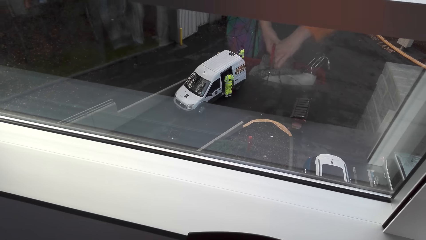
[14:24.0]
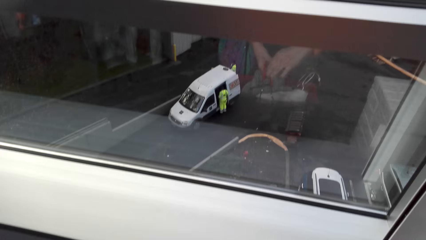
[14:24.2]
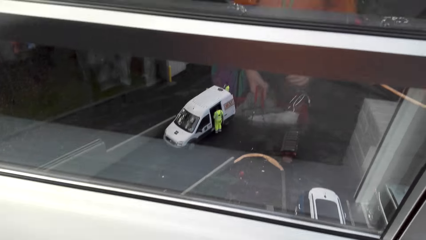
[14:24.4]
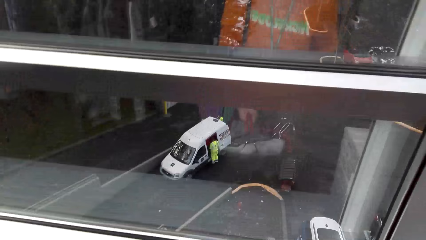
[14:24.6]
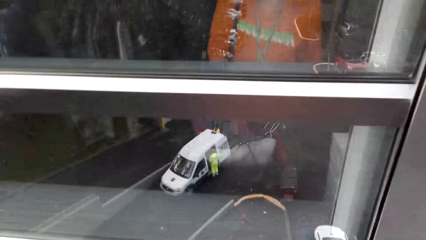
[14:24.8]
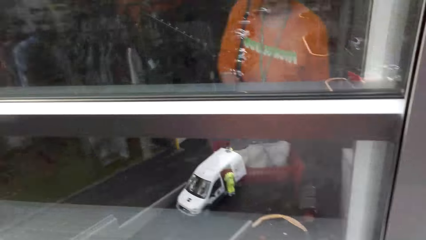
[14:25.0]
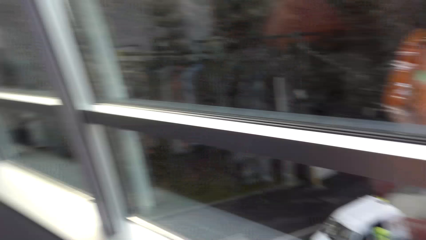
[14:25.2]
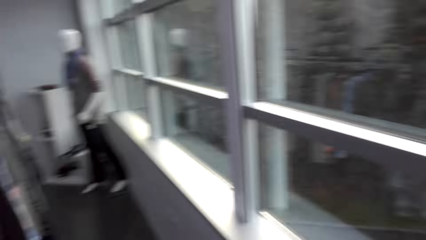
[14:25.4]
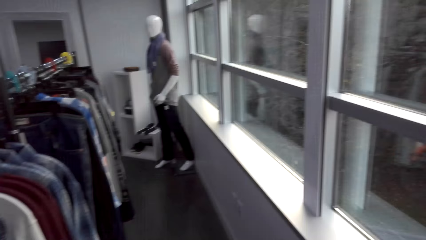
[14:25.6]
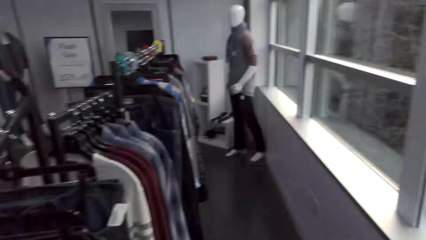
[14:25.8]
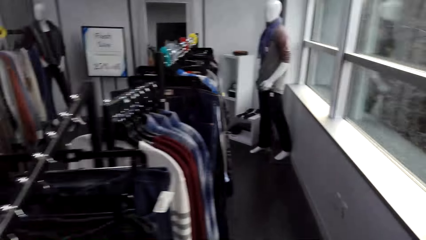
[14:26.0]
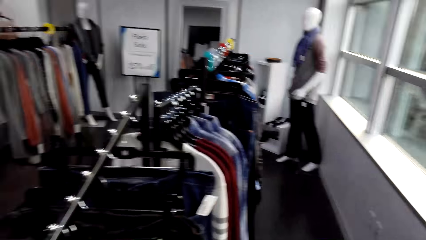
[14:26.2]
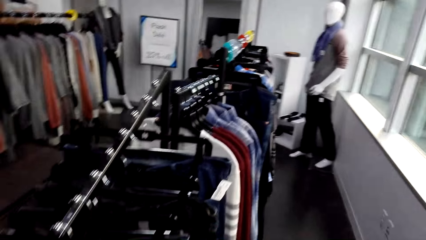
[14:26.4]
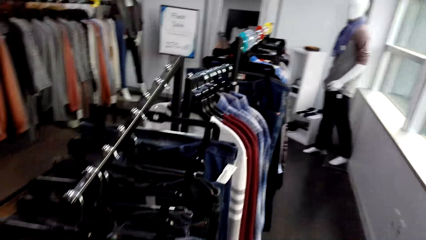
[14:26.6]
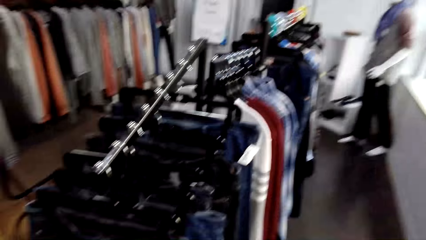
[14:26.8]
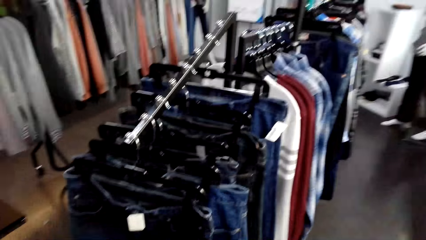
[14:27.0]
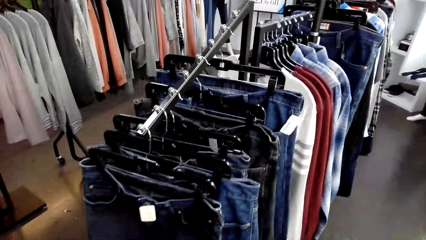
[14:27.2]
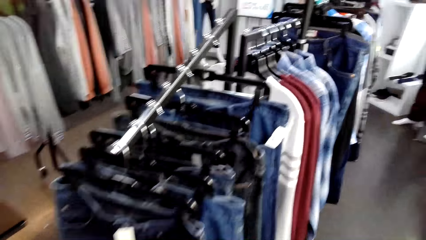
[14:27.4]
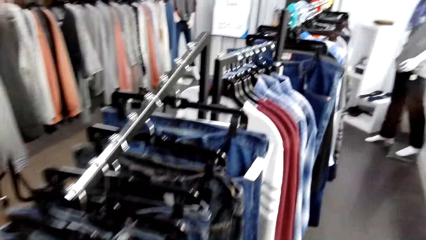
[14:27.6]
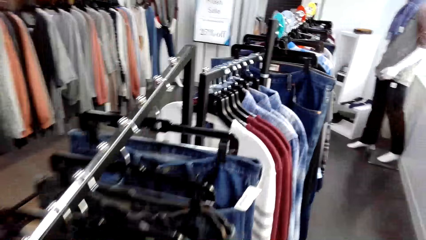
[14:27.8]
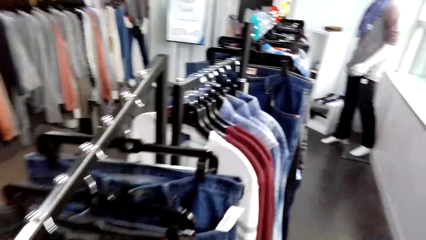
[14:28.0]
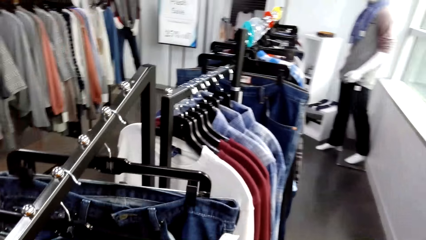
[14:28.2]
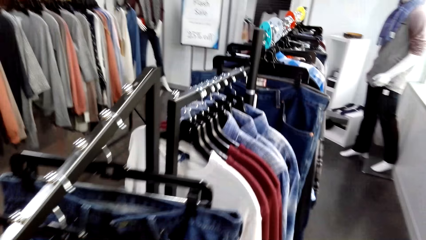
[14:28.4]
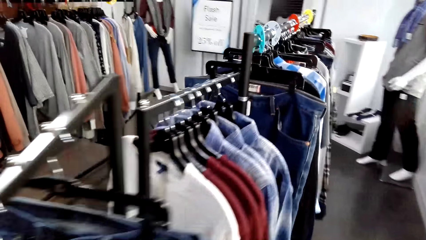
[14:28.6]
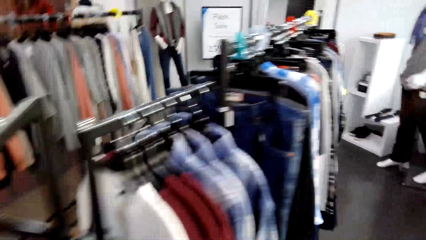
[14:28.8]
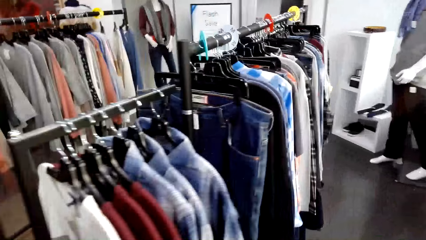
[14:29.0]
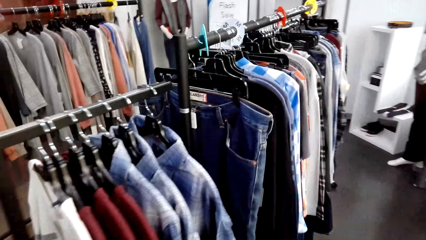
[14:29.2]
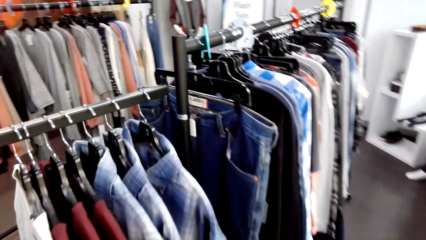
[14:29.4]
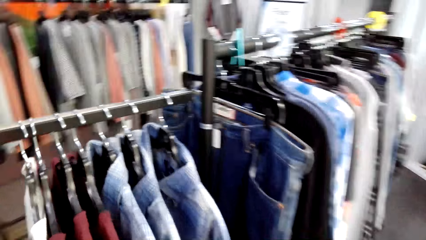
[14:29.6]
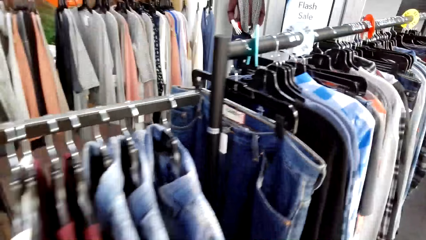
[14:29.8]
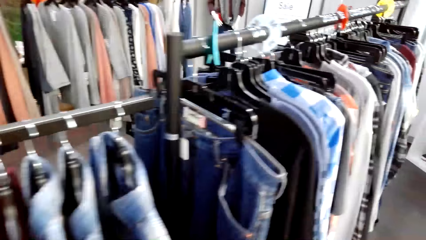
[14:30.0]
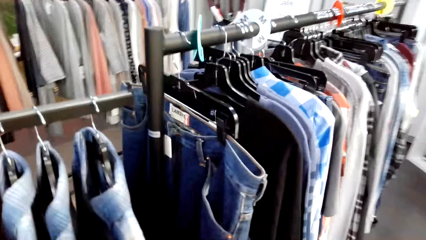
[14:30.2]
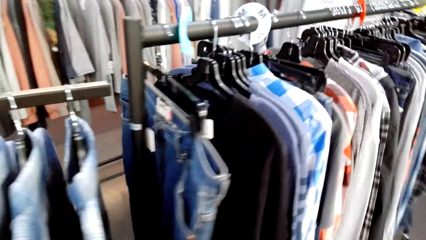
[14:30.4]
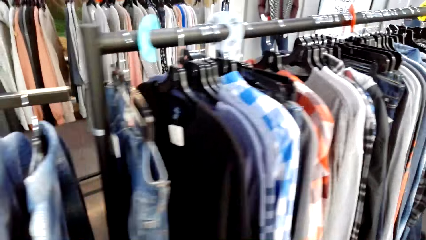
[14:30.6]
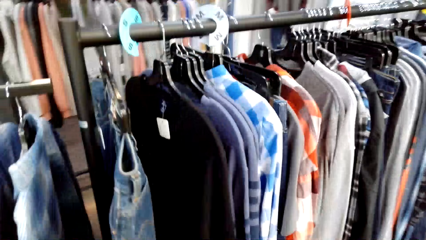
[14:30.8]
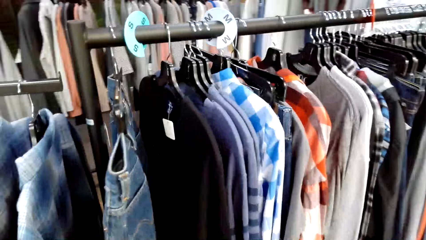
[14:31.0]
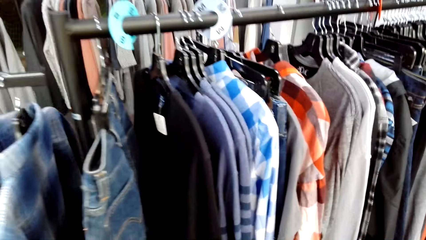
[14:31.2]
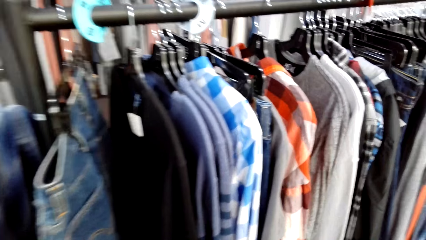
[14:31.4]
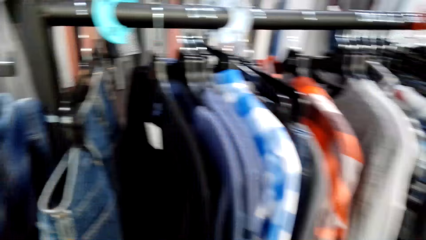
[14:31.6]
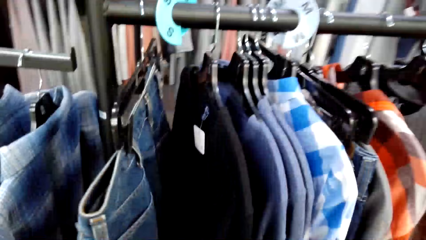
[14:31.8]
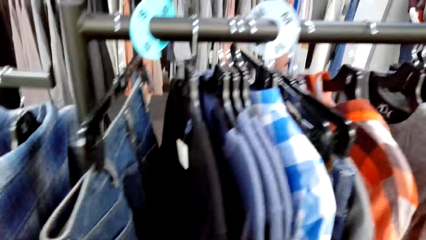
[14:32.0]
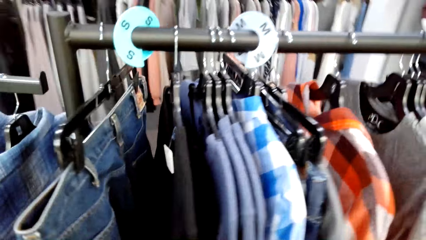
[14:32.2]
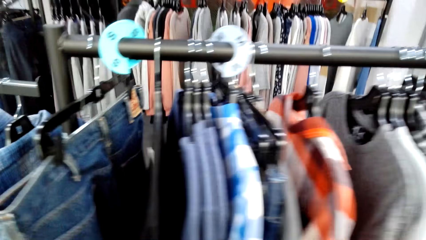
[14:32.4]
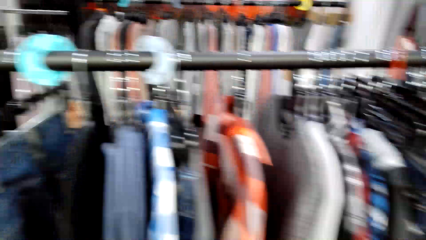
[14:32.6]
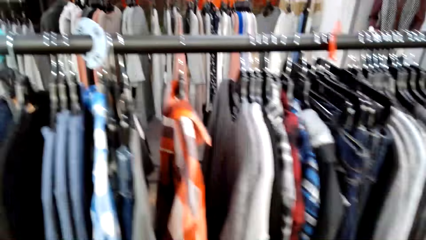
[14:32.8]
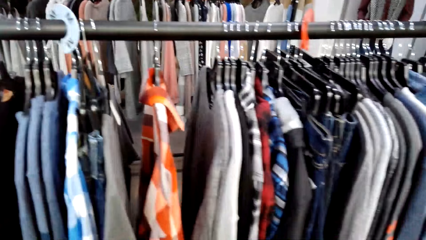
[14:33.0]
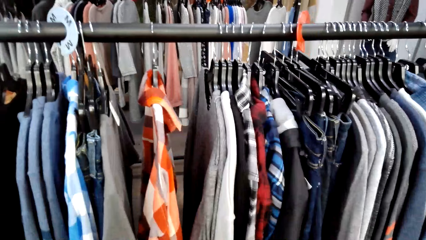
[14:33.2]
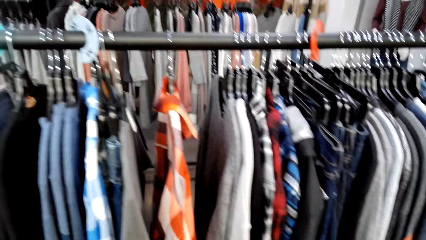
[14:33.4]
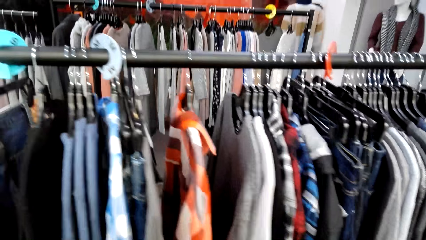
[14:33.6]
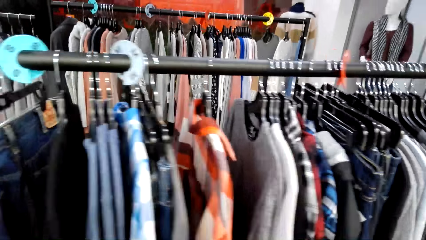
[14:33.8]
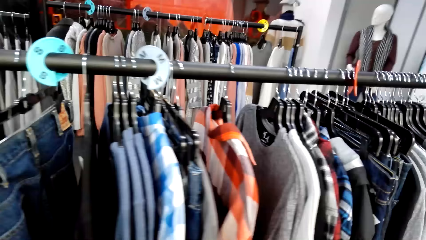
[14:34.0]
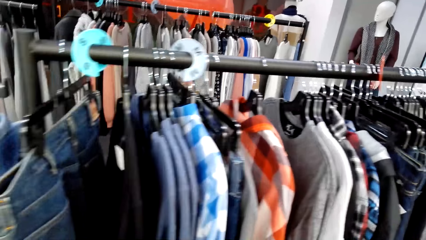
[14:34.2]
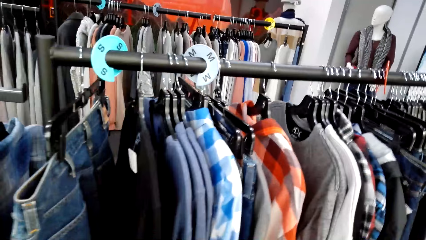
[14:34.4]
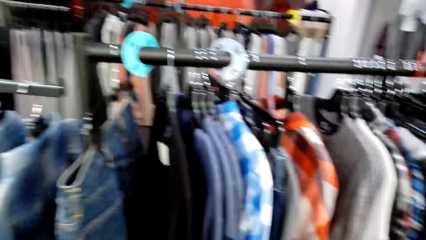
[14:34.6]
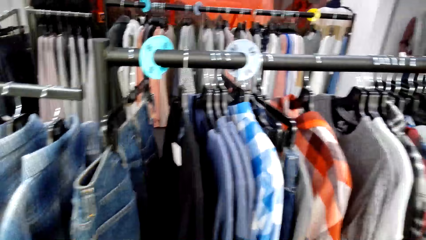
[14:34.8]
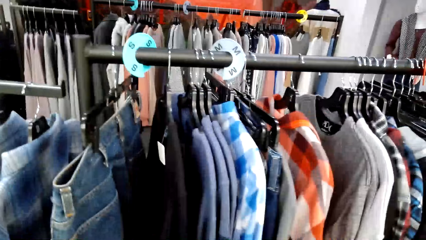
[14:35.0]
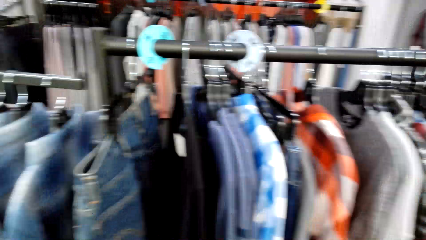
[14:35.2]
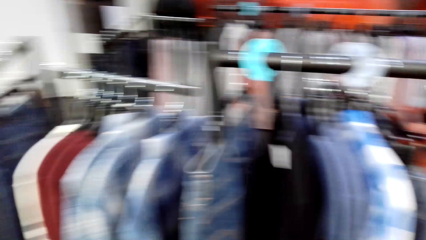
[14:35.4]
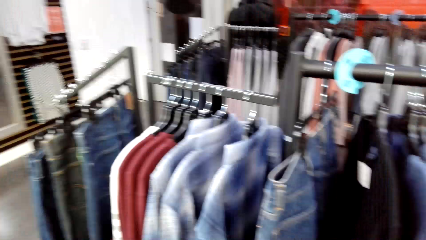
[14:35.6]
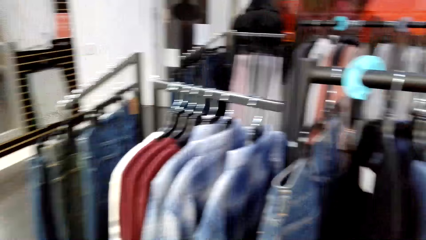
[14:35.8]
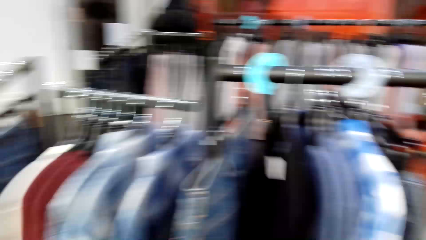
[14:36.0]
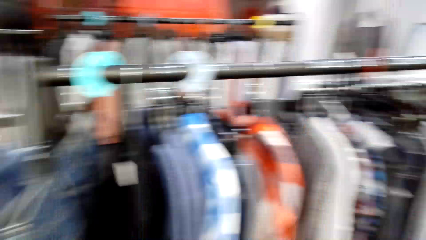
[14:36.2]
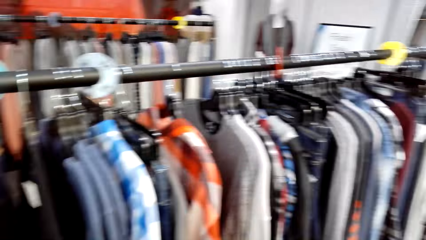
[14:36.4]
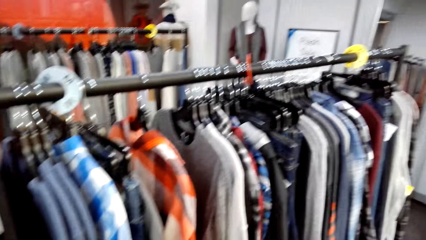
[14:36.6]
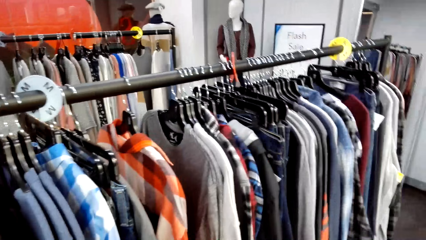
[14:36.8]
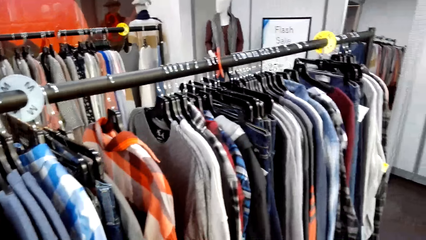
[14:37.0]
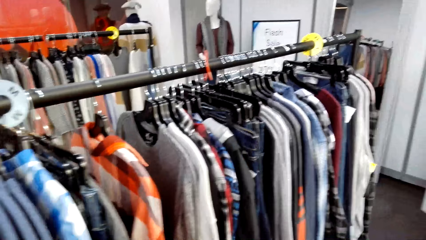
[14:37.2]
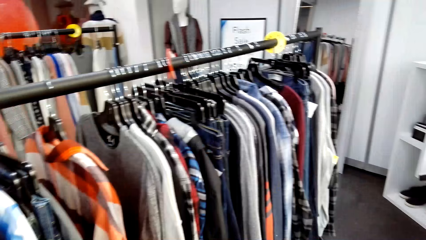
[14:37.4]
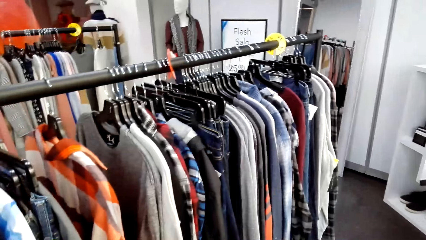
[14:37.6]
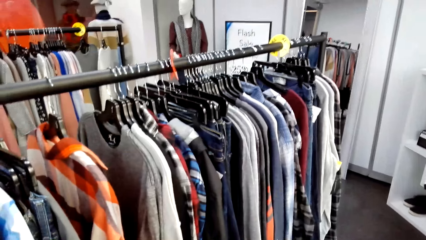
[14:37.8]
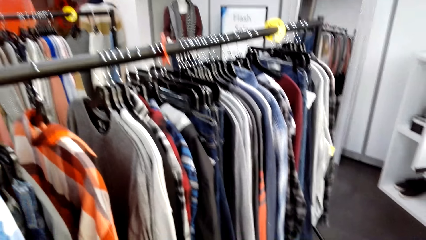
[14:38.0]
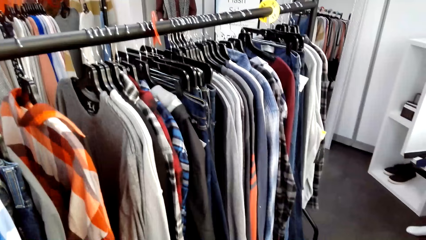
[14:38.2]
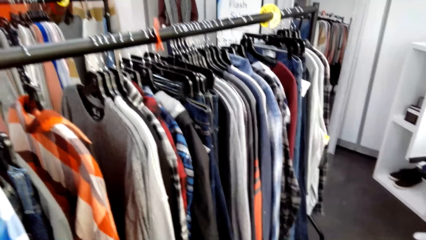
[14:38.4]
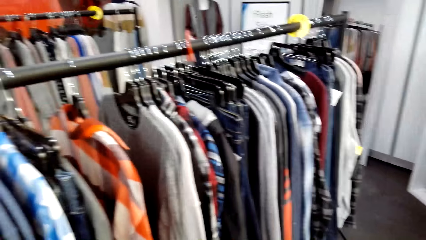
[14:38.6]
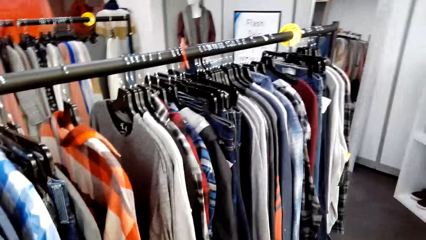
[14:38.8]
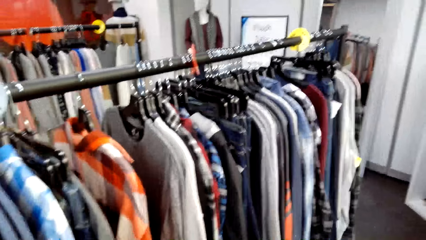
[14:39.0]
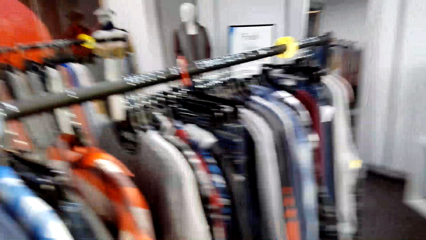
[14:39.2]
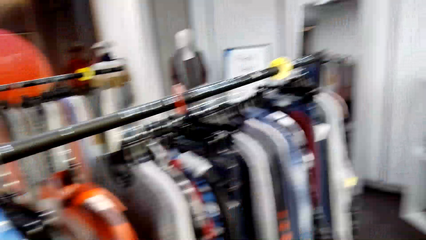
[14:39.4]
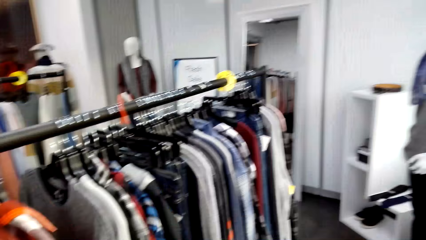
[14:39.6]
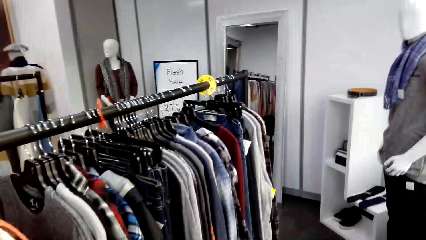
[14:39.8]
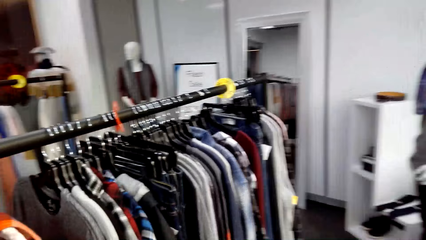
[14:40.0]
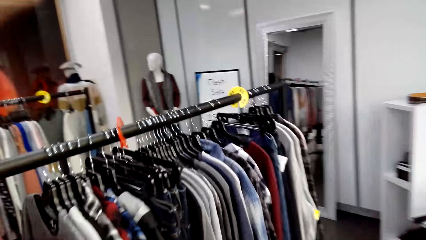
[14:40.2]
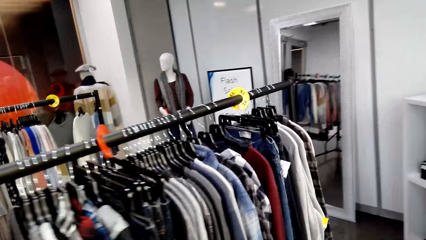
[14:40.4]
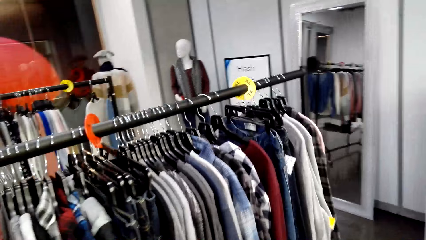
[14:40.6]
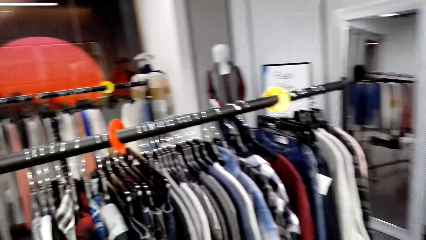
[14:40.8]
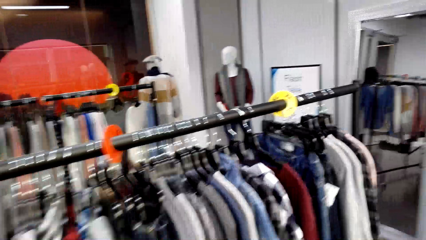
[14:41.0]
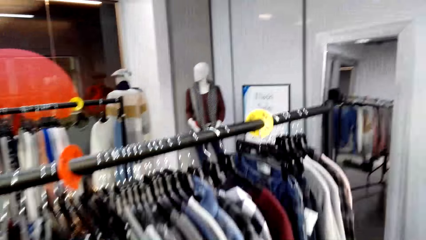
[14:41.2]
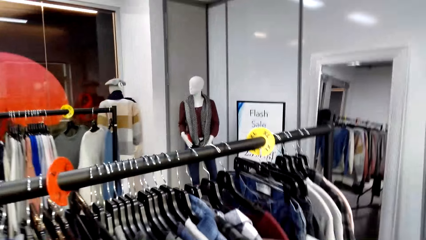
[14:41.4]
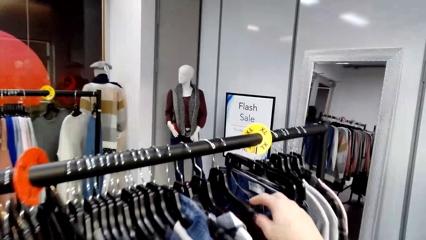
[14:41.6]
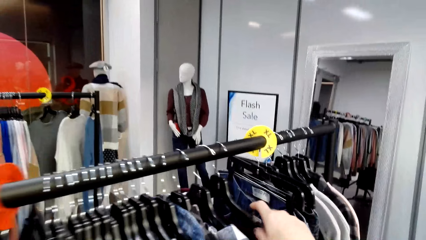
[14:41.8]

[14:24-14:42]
The camera wearer looks around the room. They walk around the room. They look around. They talk to a lady. The camera wearer stares at the clothes.
